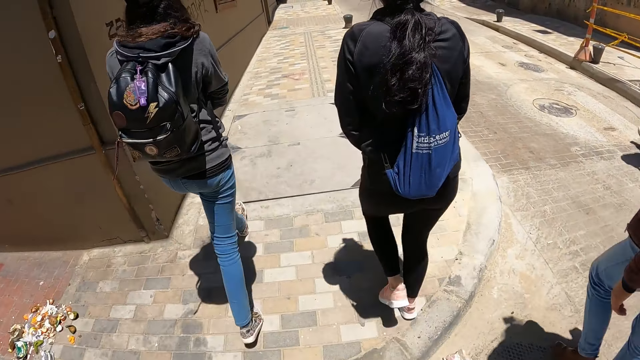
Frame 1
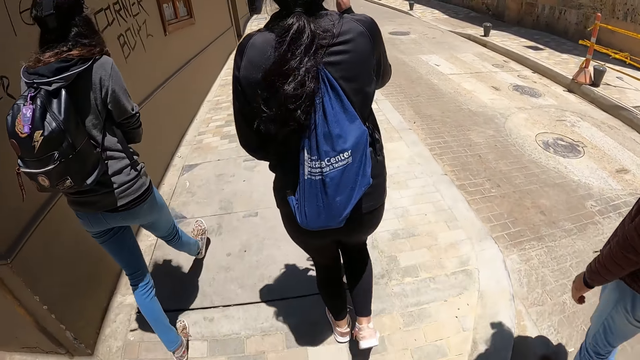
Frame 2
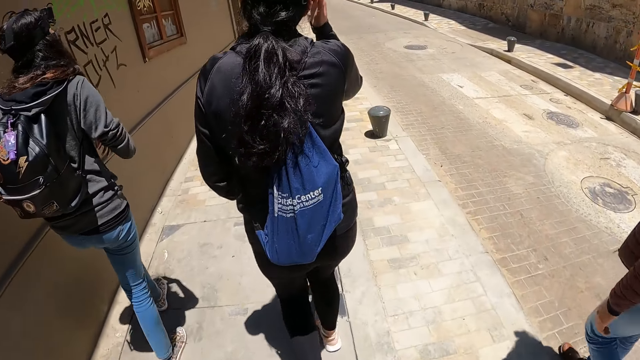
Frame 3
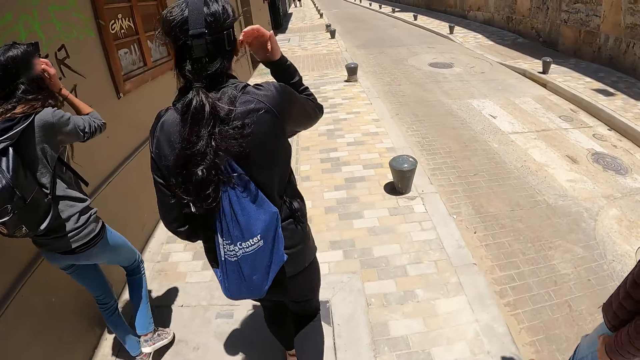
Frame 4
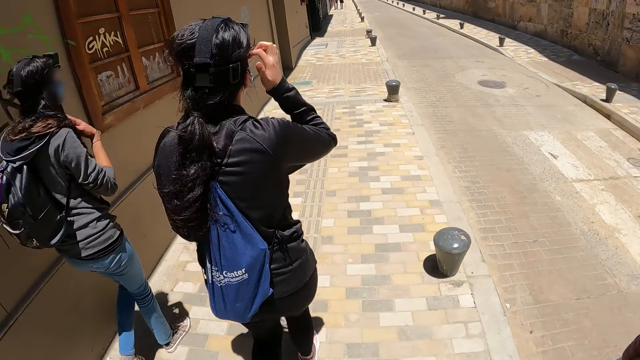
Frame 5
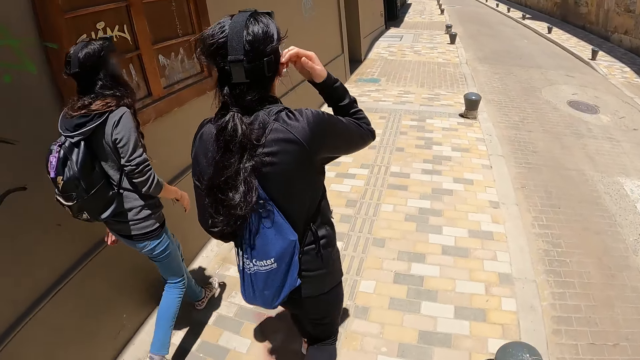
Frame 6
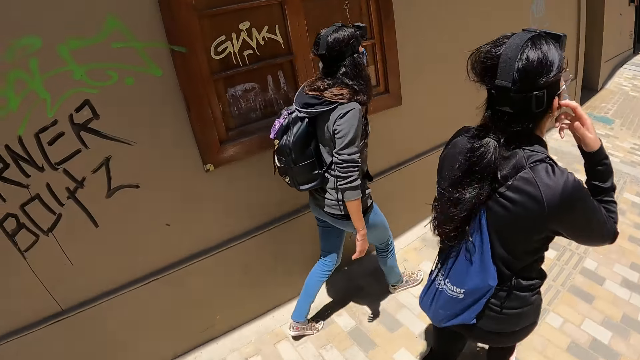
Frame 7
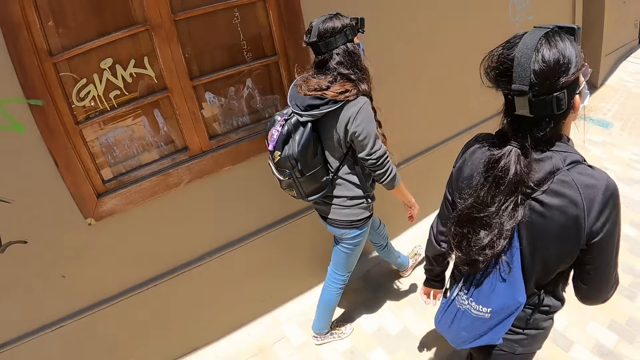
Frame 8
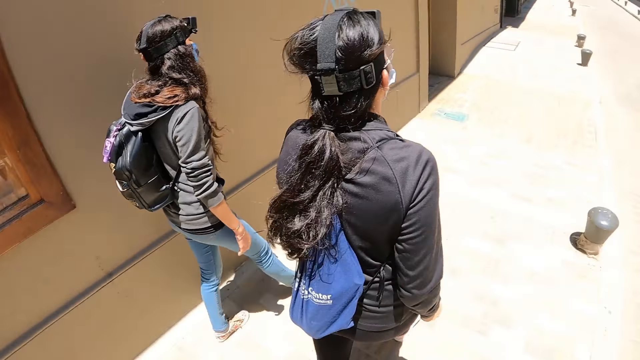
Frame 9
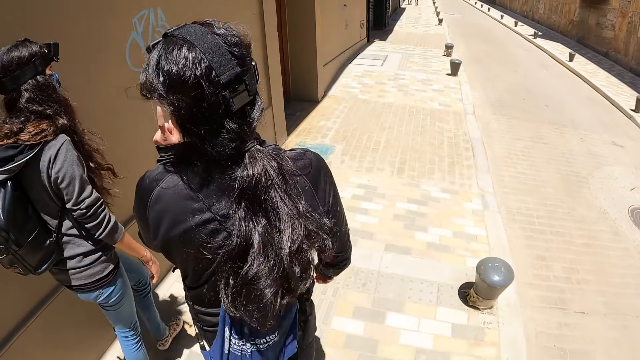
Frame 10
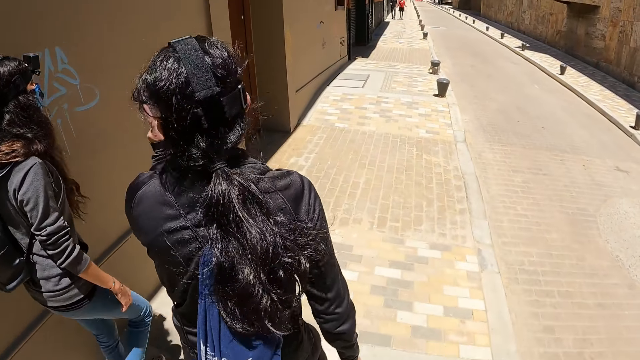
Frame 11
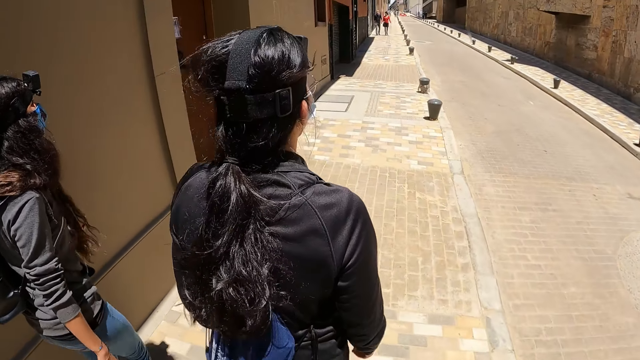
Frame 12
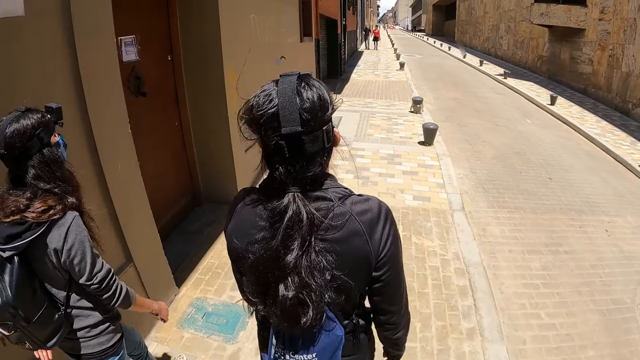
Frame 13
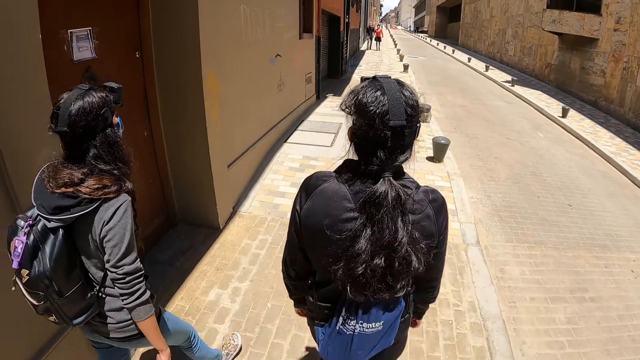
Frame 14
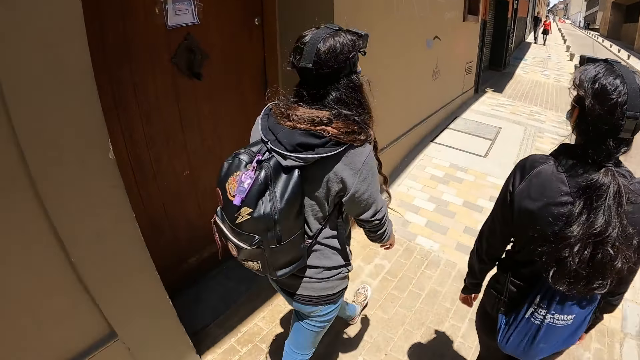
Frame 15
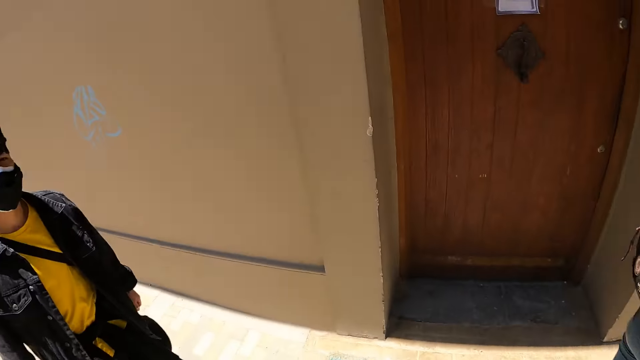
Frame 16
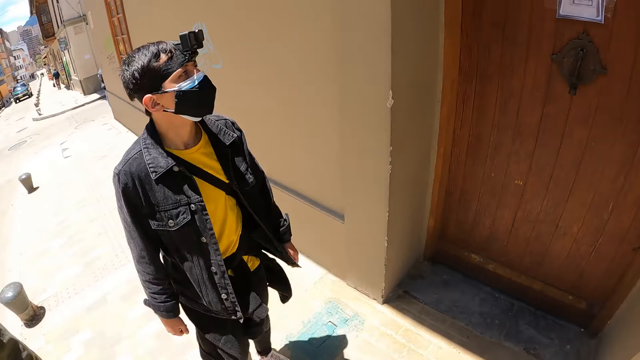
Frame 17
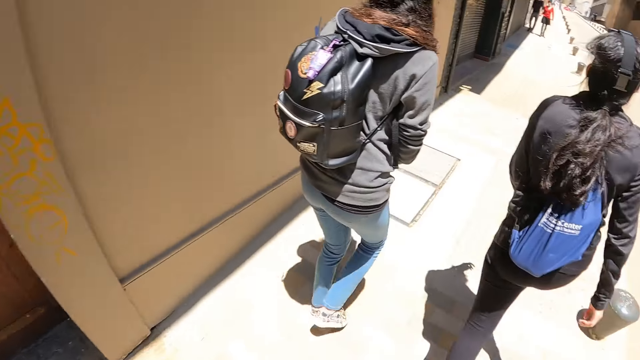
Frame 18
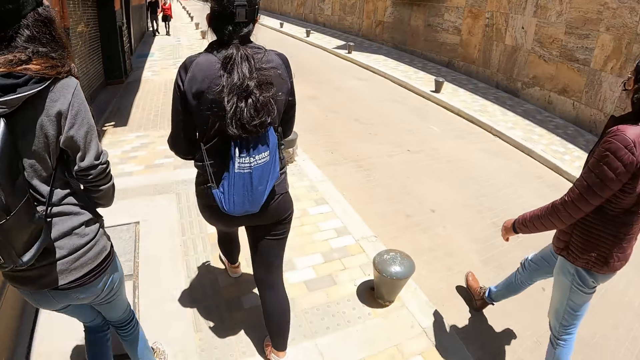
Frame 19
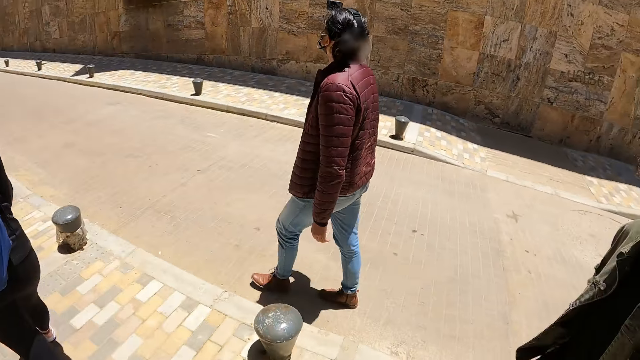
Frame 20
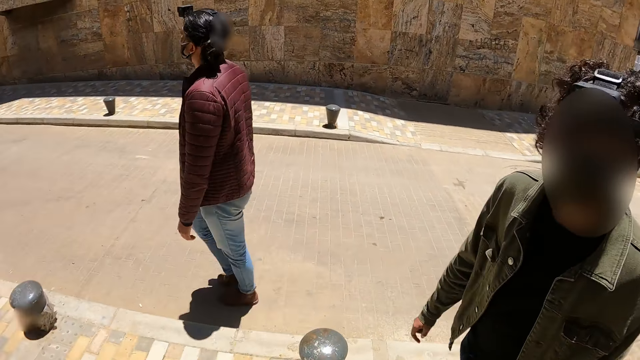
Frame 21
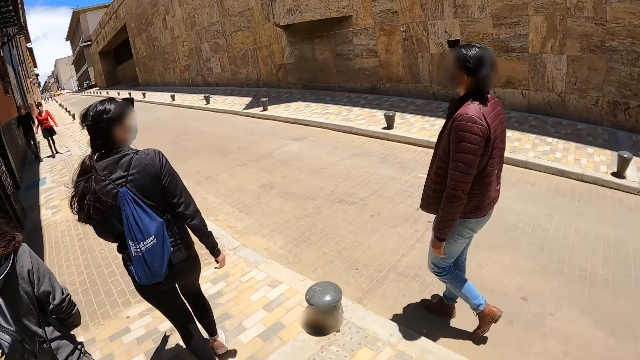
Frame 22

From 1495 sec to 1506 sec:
The camera wearer walks on the sidewalk. They look around.

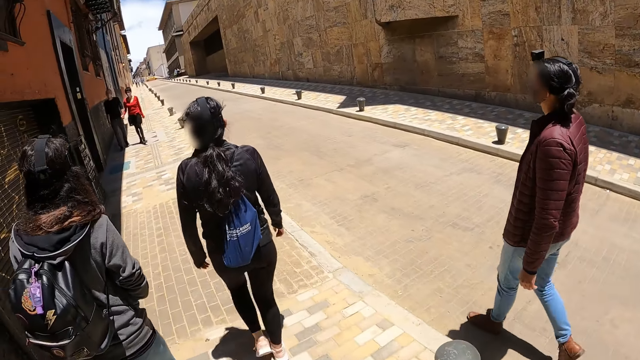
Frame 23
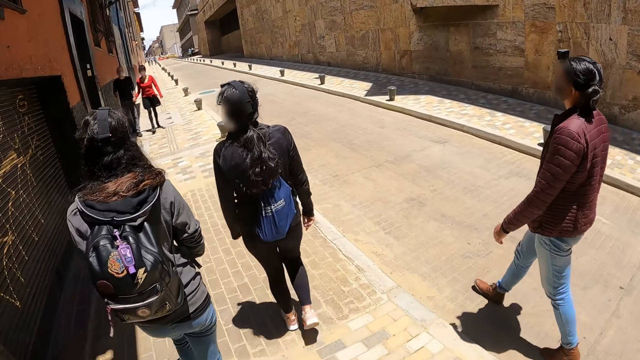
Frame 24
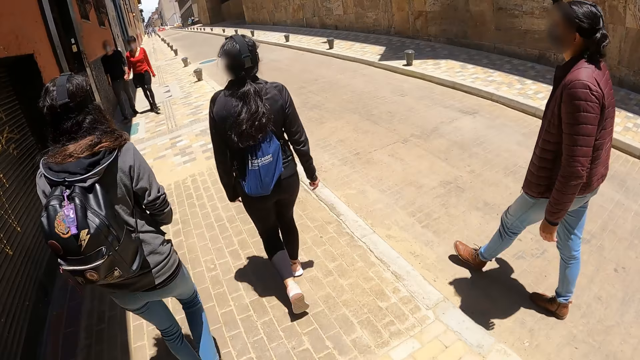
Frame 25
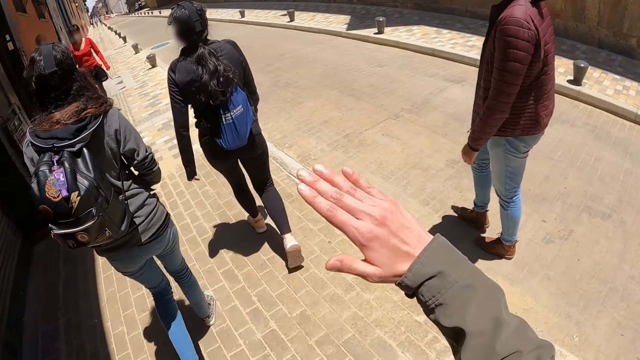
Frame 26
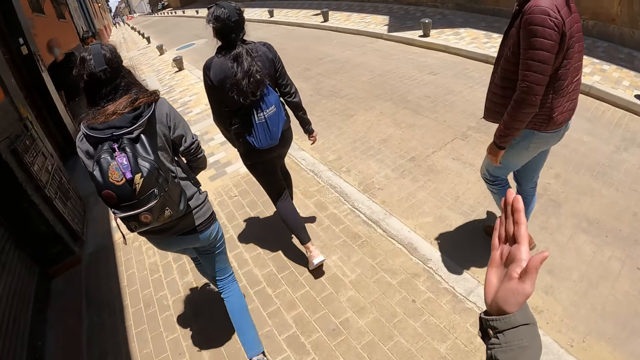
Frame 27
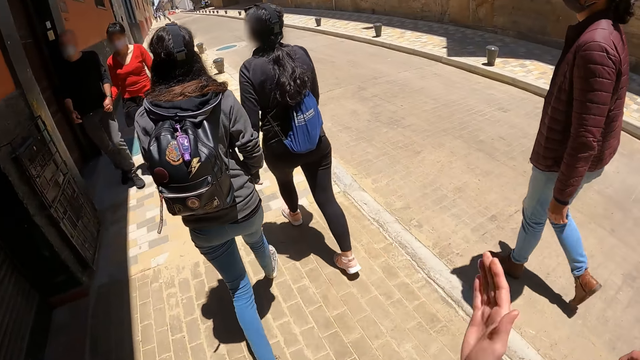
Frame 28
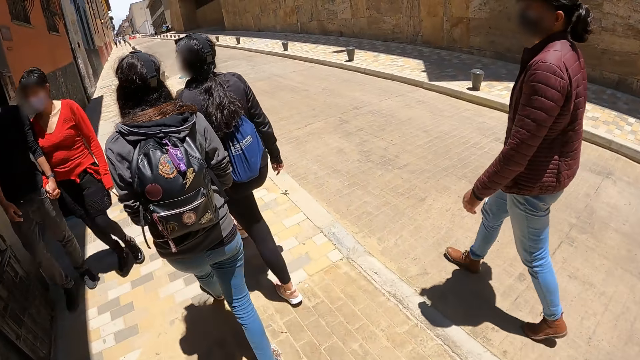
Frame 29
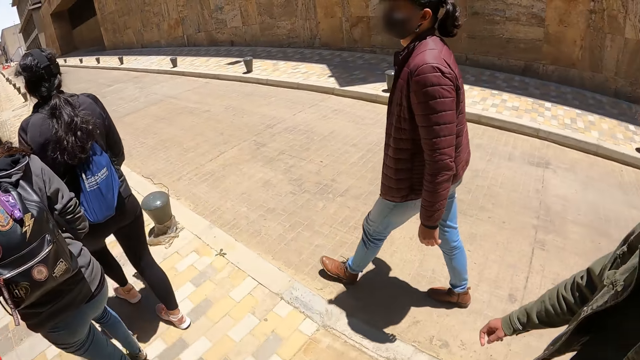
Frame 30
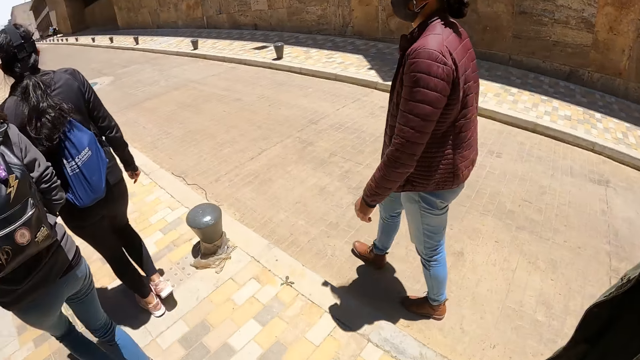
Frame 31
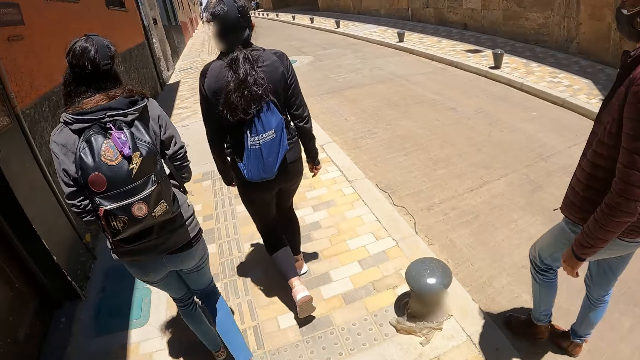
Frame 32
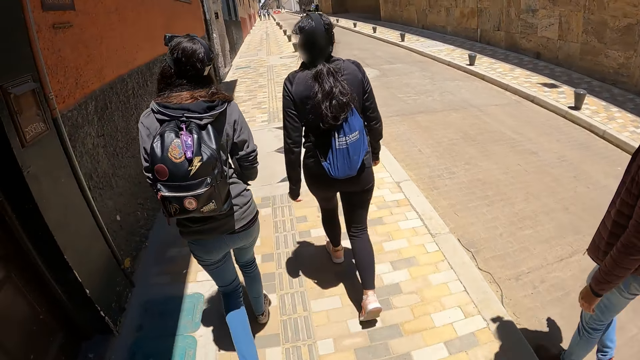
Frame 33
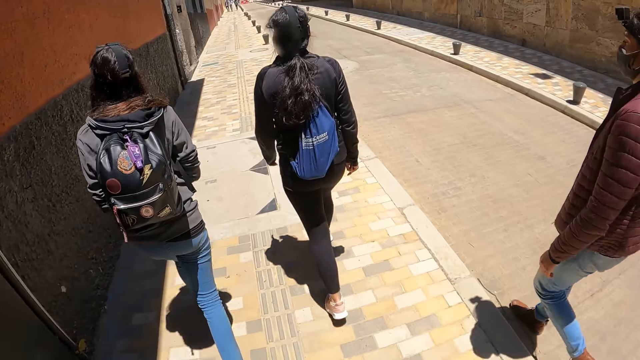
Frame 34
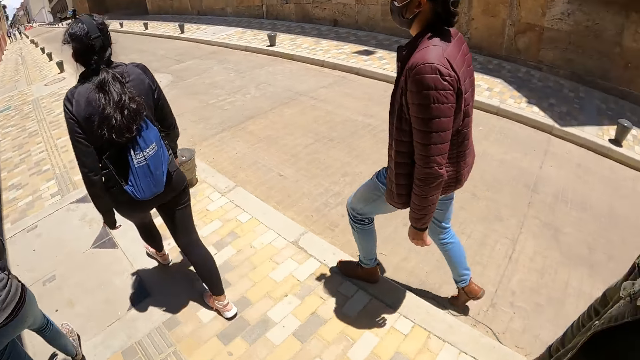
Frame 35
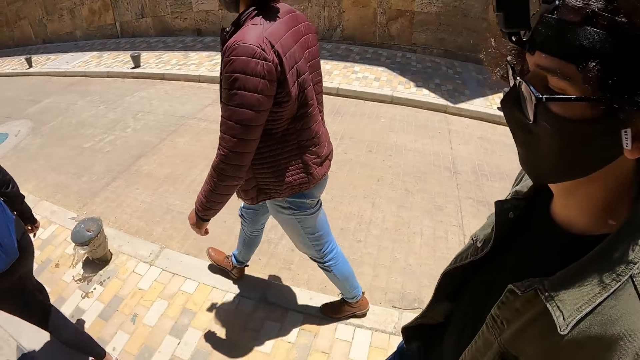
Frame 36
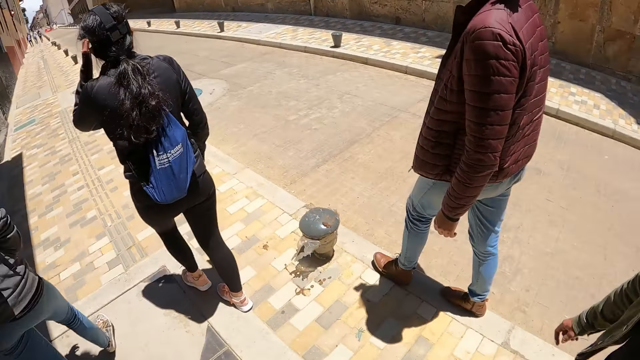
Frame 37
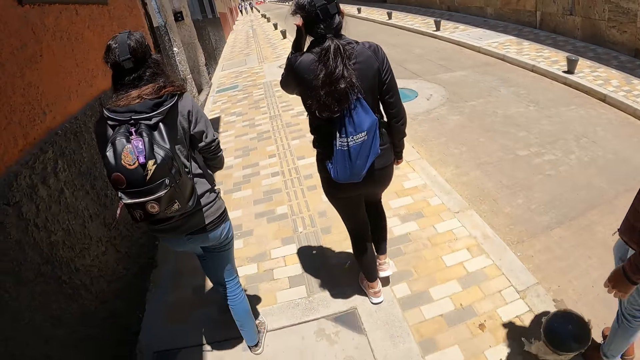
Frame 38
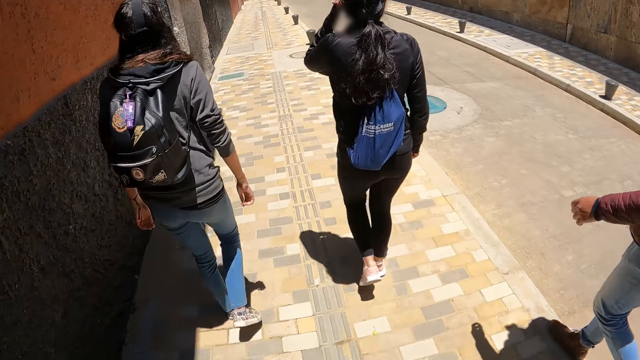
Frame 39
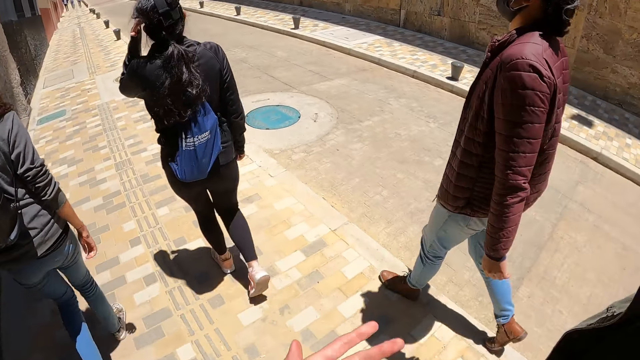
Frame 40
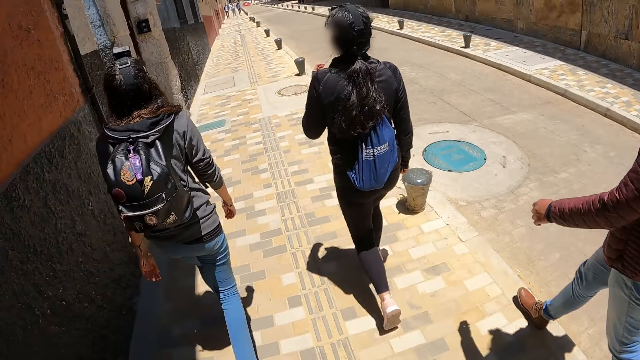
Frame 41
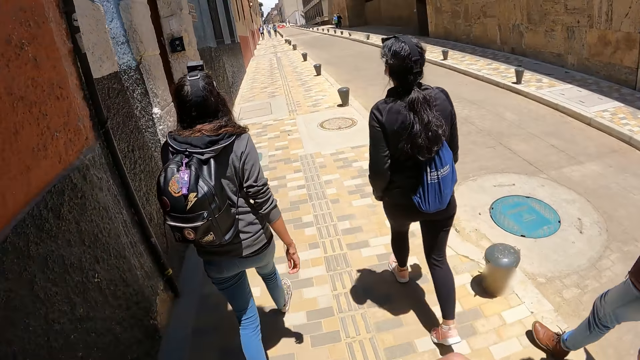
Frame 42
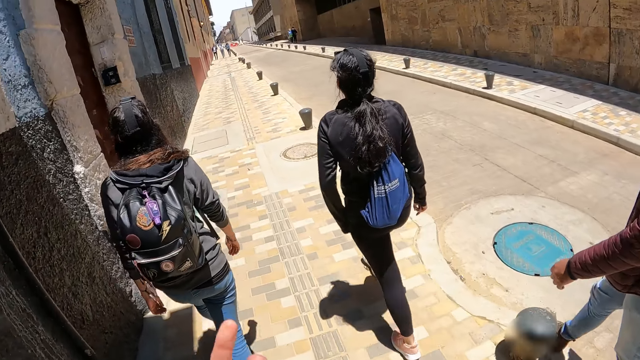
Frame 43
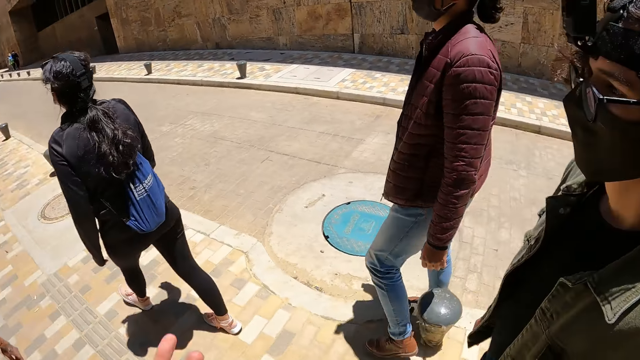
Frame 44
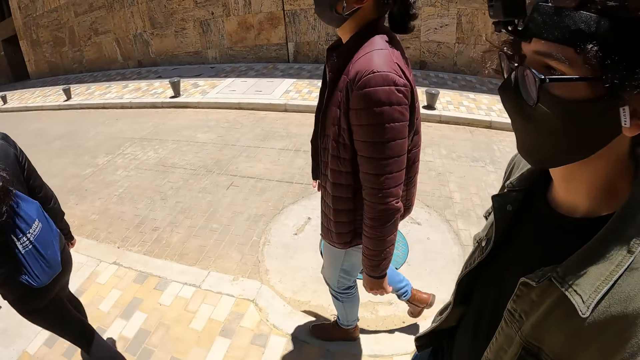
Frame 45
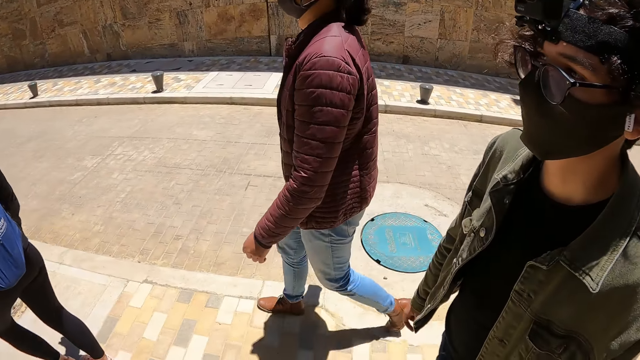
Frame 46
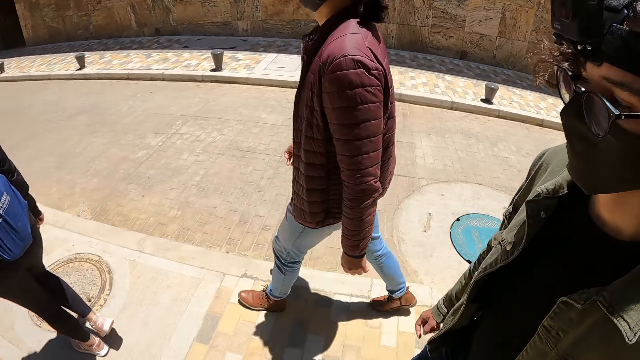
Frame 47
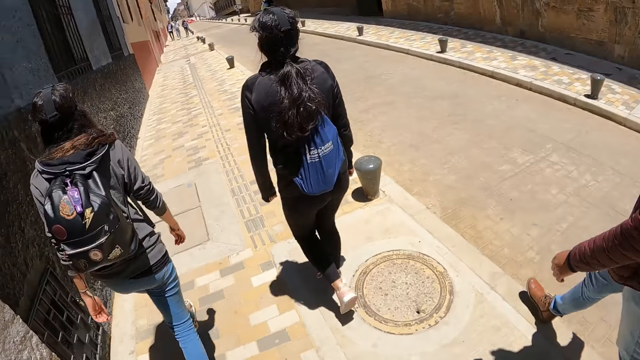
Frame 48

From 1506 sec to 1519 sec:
The camera wearer speaks with gestures. She stretches her hand and walks on the road. She looks at a man. She looks at the man repeatedly.
